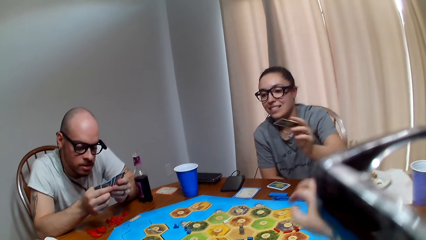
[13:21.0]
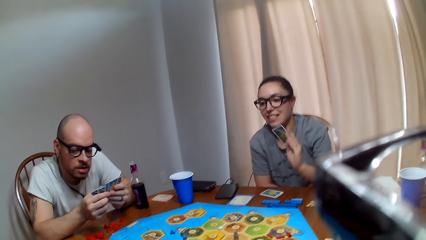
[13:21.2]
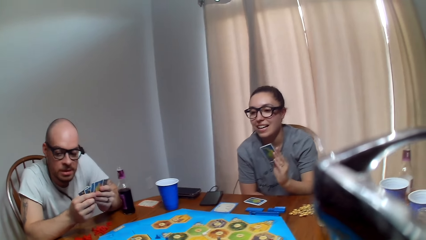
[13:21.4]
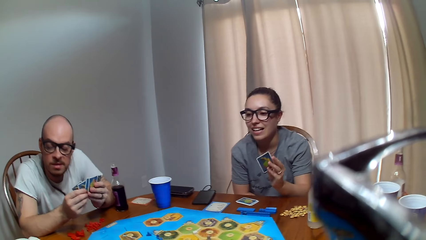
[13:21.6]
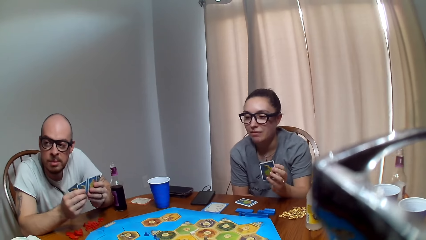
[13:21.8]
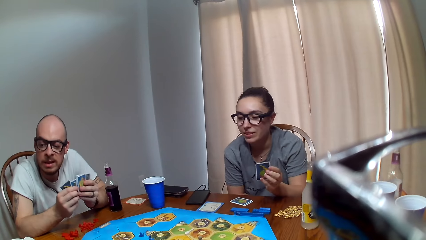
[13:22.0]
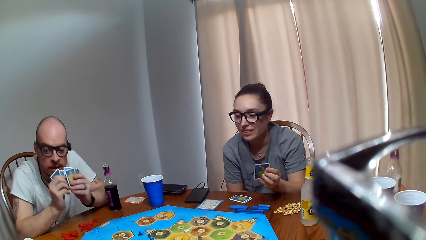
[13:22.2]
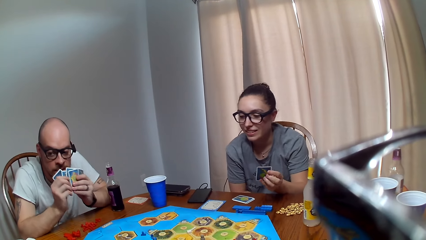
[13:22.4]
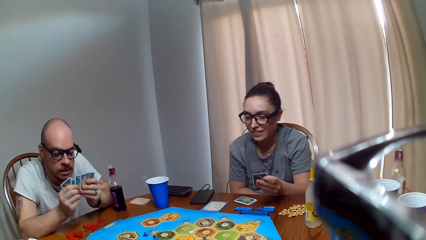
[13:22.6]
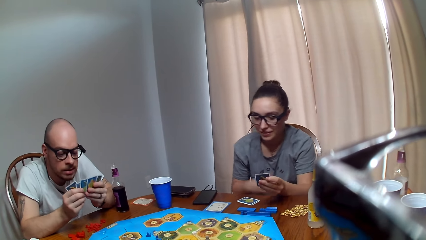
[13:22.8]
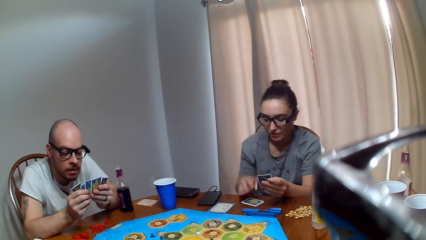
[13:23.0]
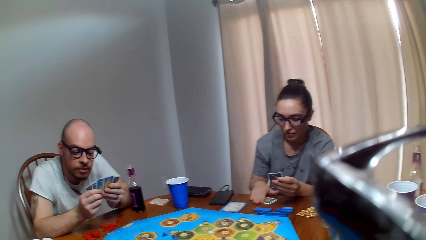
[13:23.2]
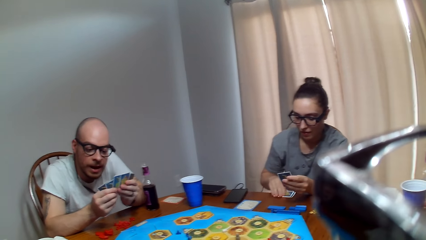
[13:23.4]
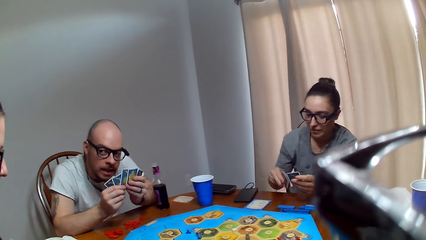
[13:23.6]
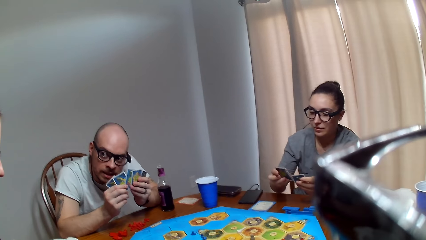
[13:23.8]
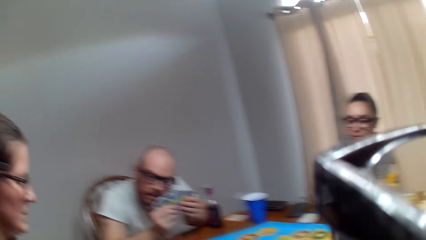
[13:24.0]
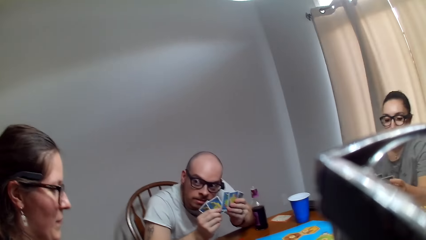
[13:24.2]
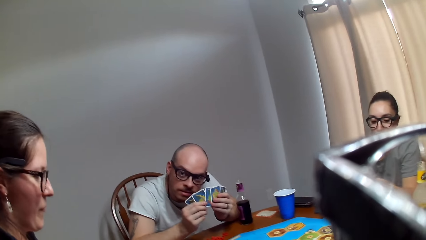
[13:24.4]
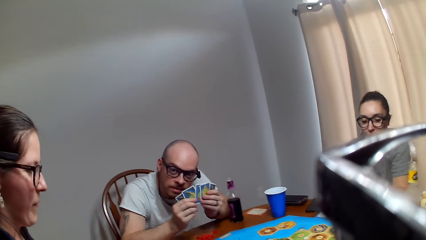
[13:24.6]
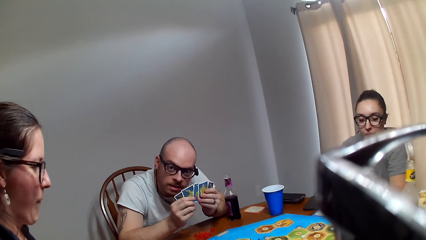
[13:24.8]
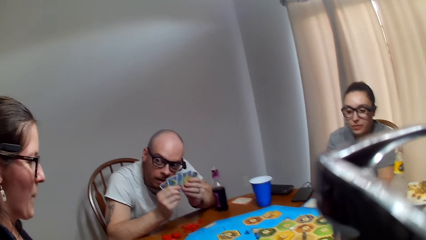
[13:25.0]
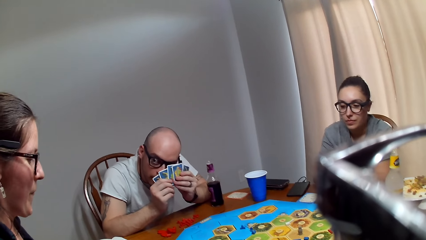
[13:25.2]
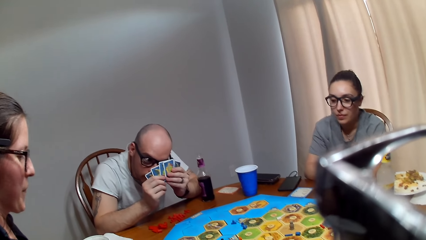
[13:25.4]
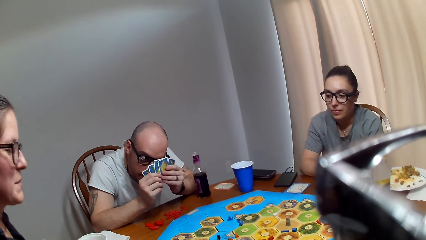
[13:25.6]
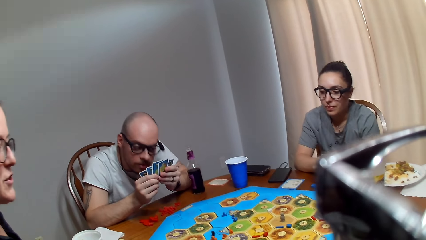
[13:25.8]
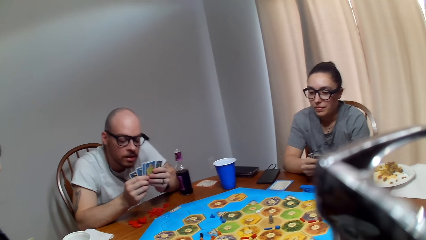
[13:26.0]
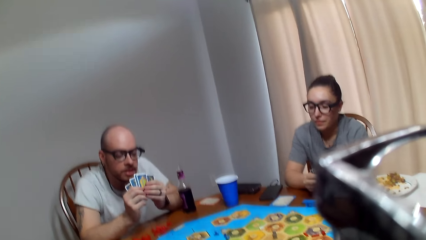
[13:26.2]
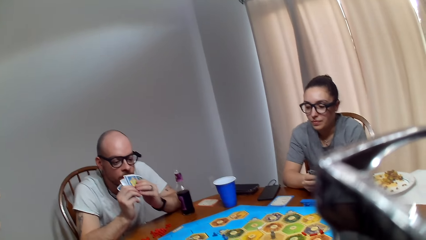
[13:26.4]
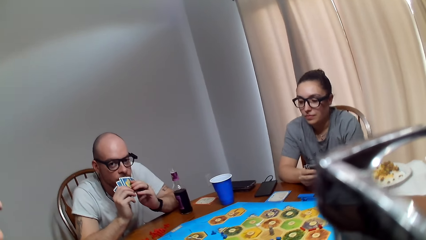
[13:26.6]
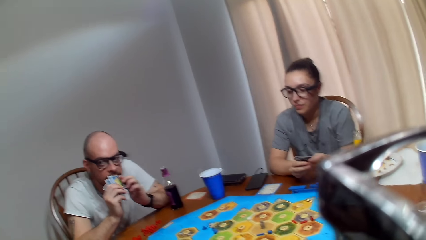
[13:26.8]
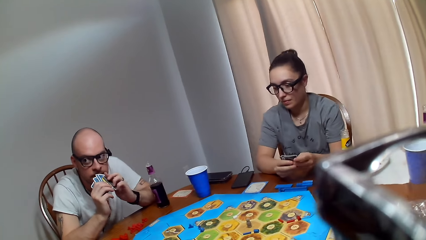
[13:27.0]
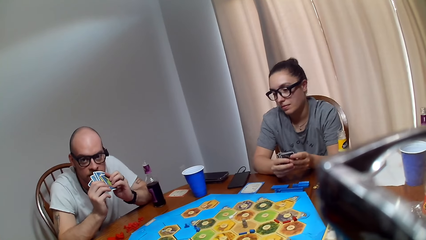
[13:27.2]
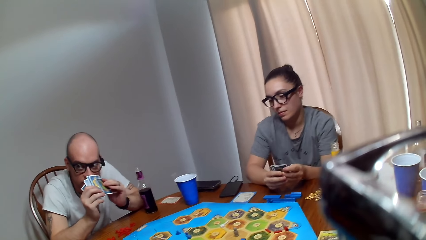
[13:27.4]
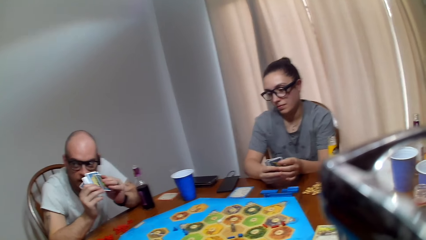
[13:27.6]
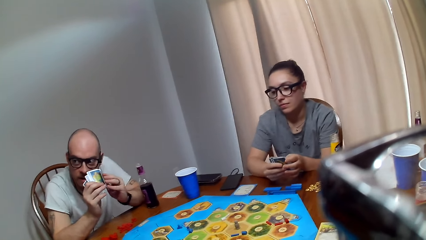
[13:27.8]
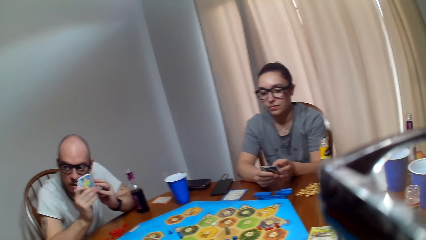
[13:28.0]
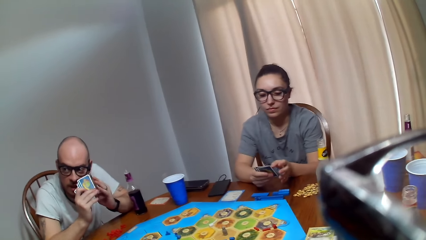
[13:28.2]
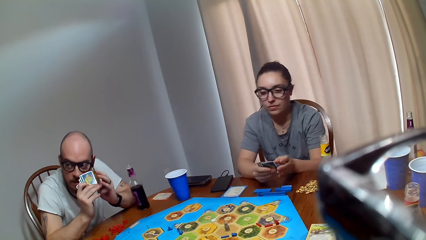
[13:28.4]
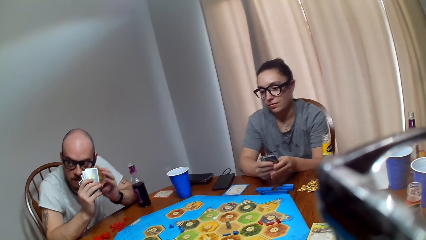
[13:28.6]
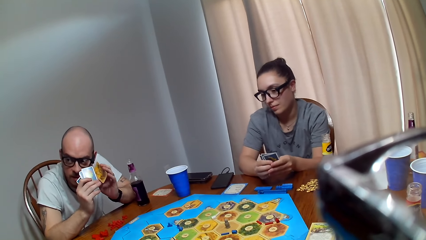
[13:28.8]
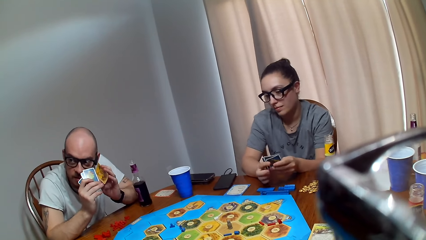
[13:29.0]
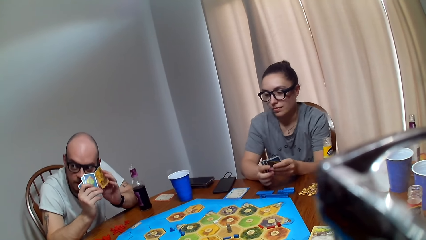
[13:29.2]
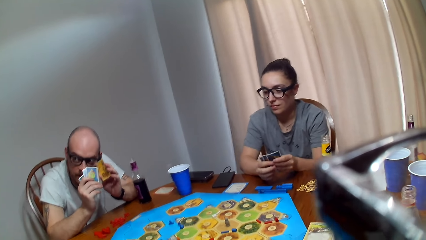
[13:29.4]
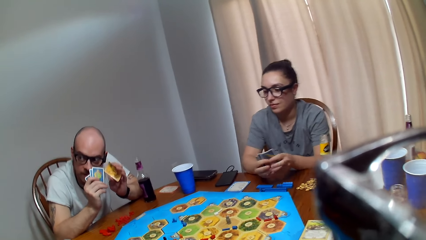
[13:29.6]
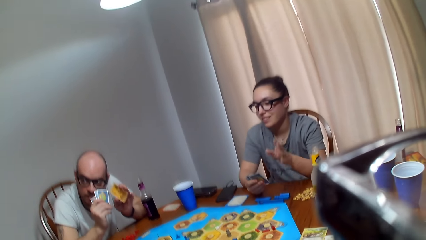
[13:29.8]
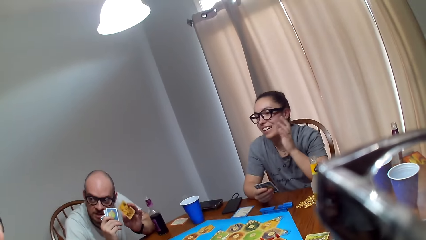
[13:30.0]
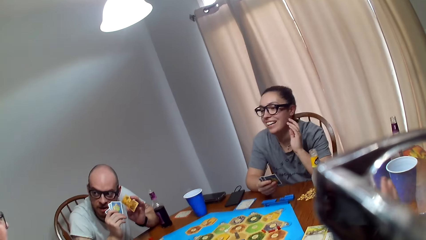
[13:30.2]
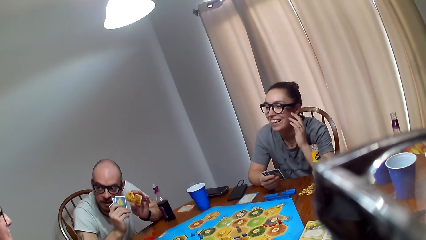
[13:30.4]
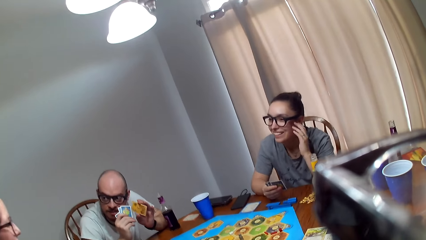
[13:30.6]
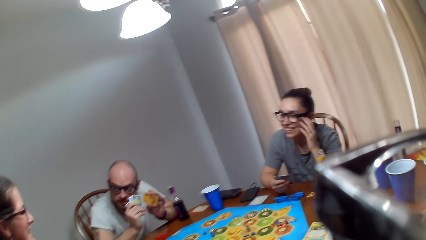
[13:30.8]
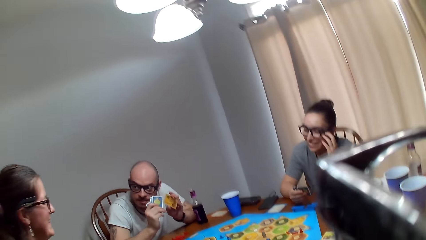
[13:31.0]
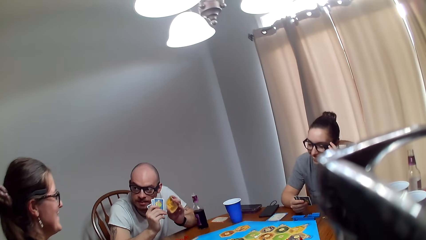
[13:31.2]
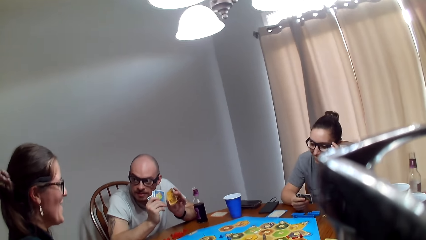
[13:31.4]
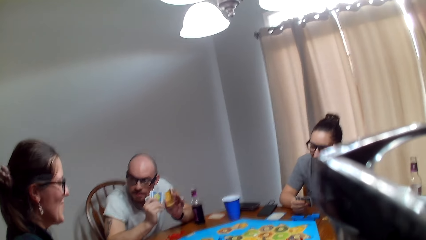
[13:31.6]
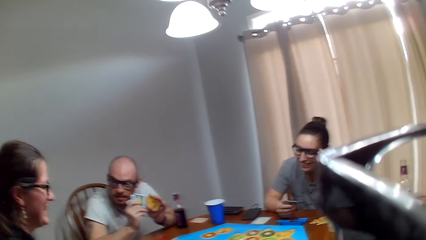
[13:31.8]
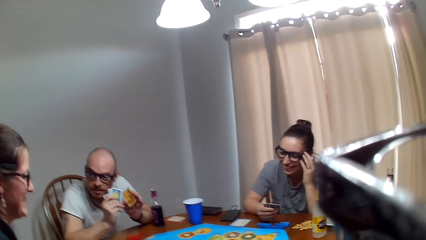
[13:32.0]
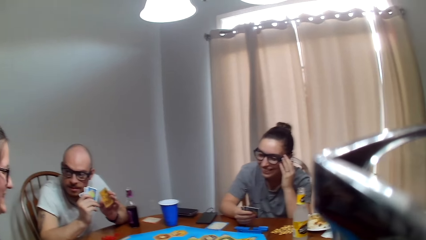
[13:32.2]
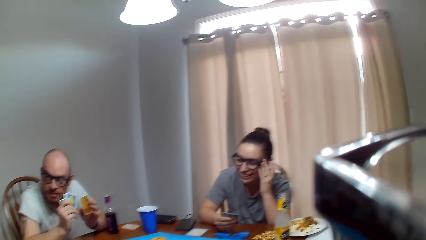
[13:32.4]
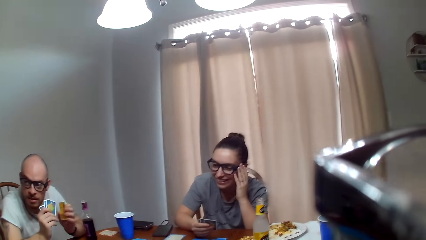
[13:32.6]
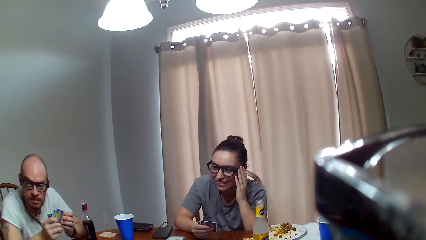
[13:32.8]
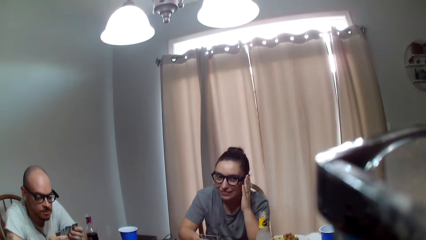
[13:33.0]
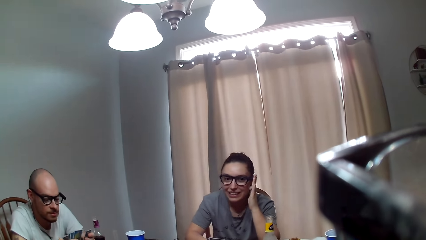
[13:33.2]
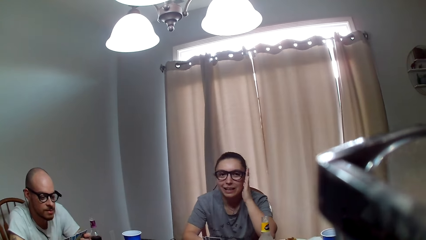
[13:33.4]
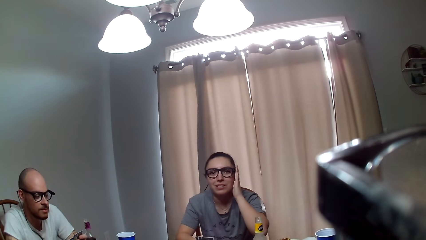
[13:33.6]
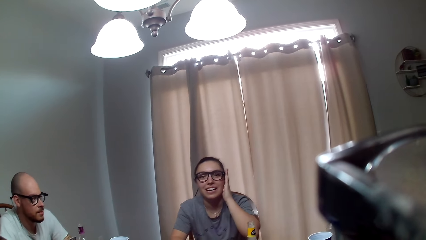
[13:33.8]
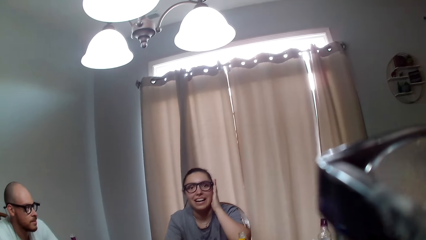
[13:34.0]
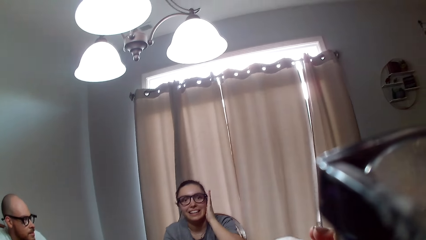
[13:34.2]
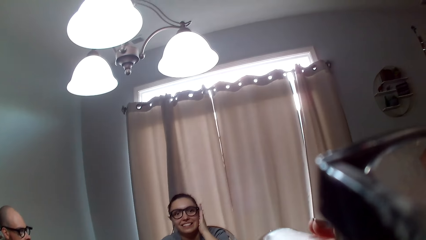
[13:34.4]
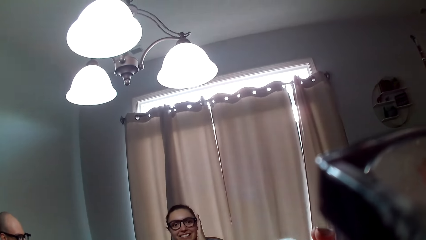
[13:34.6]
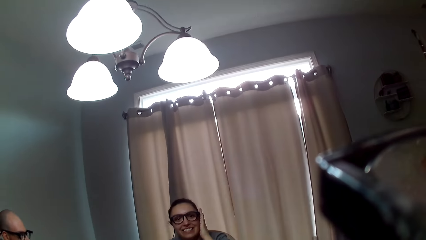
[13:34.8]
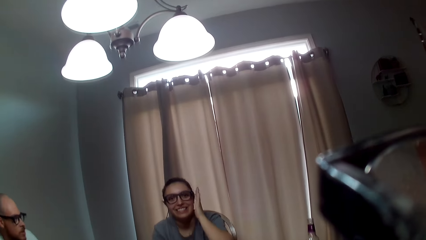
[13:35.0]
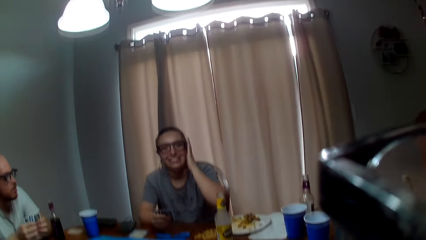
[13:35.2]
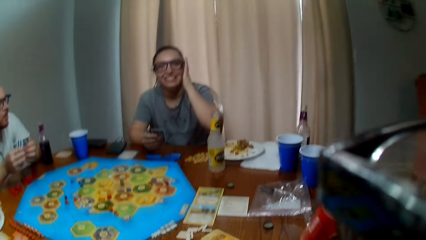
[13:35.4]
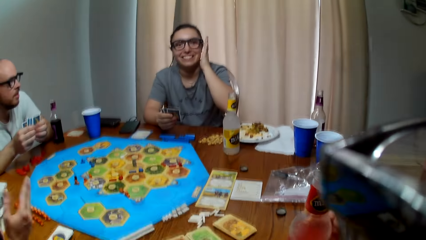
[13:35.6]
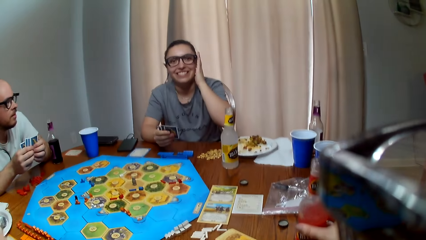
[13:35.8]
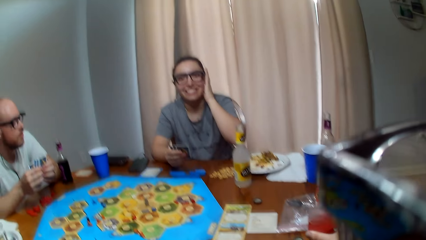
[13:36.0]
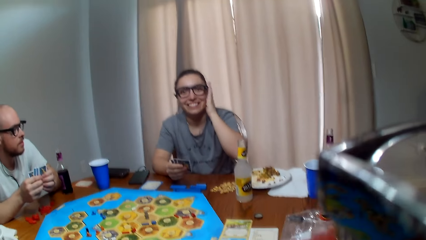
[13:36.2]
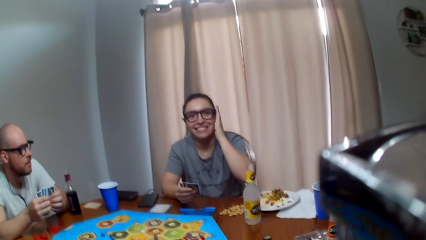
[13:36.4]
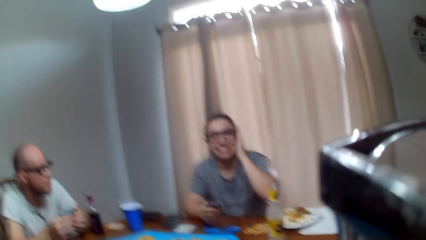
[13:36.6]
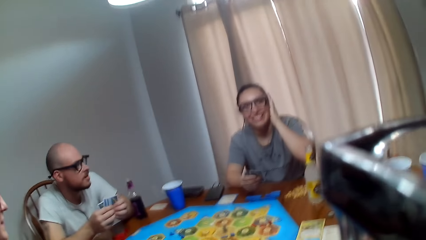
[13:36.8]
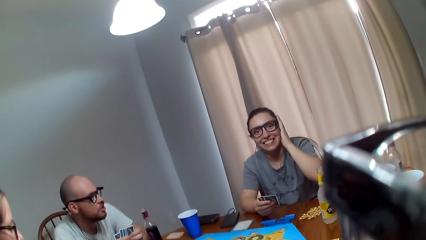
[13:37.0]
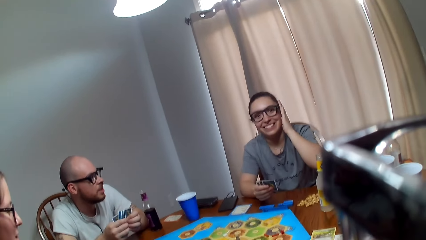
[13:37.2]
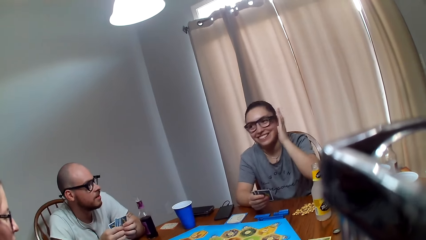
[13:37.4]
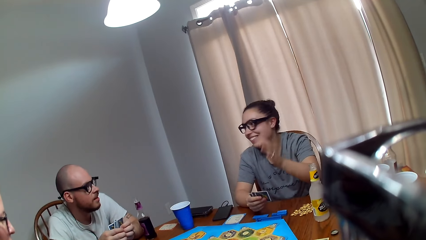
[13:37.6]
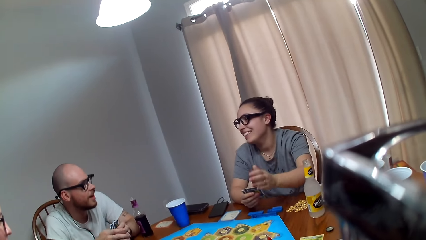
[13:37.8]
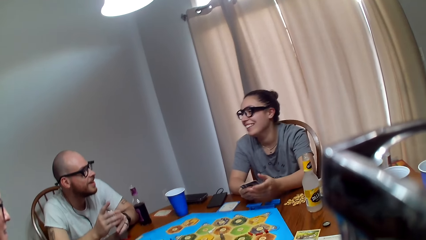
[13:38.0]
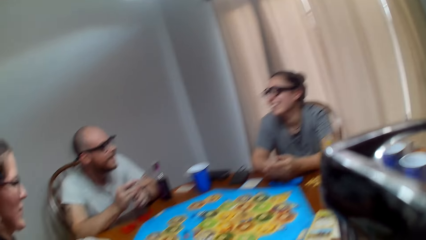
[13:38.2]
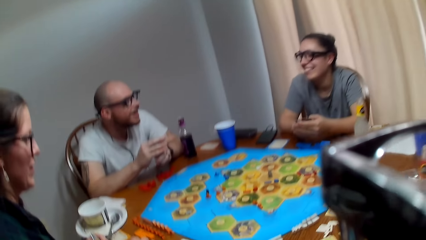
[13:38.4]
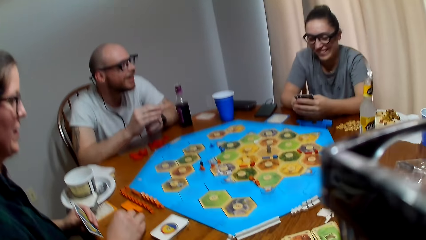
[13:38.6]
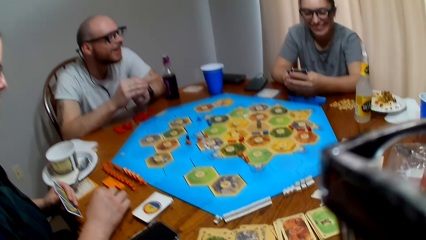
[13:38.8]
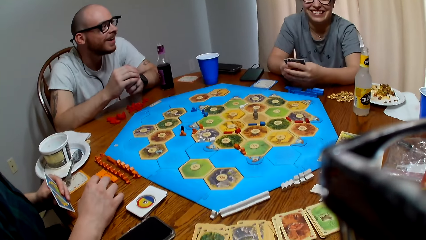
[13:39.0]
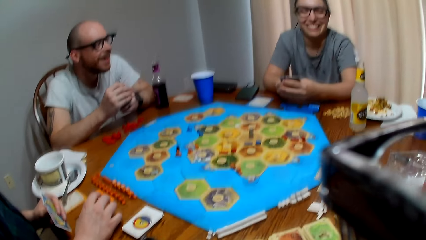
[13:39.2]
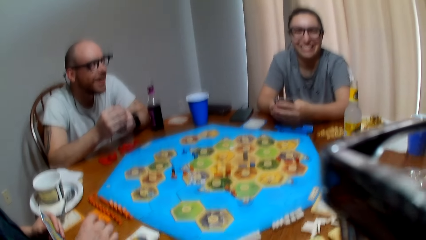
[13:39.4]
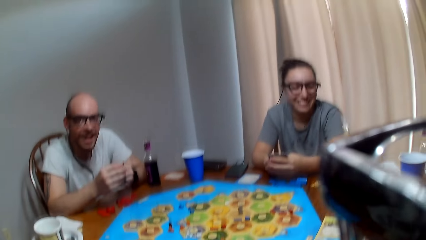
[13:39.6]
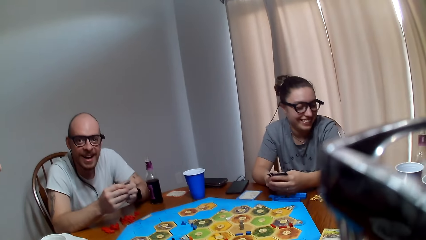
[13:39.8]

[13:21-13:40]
The camera wearer hands over a card to a woman. The woman speaks. The woman collects the cards on the table. A man speaks to another woman. The camera wearer speaks to the man. The other woman speaks to the camera wearer. The camera wearer responds to the other woman. The man murmurs to the other woman. The camera wearer makes a remark. The man speaks to the other woman. The first woman touches her camera. The first woman talks to the camera wearer. The camera wearer drinks her beverage. The man speaks to the first woman. The camera wearer speaks to the first woman. The man converses with the first woman.
